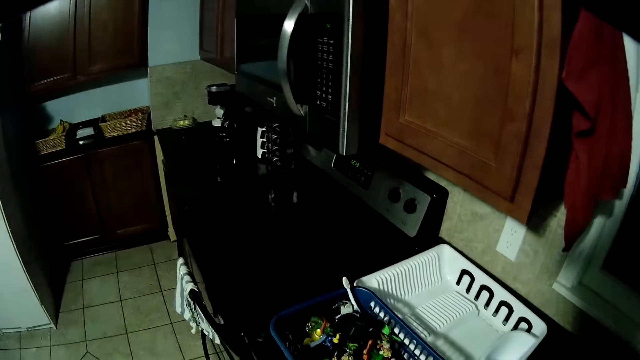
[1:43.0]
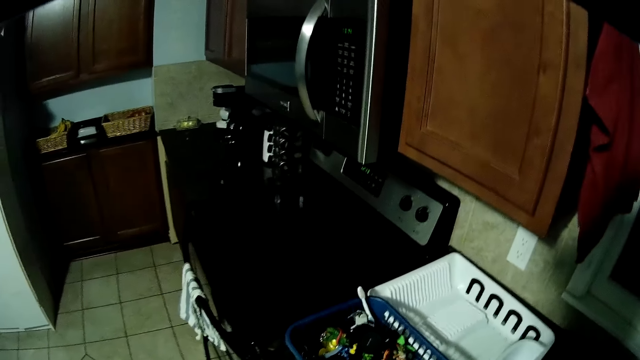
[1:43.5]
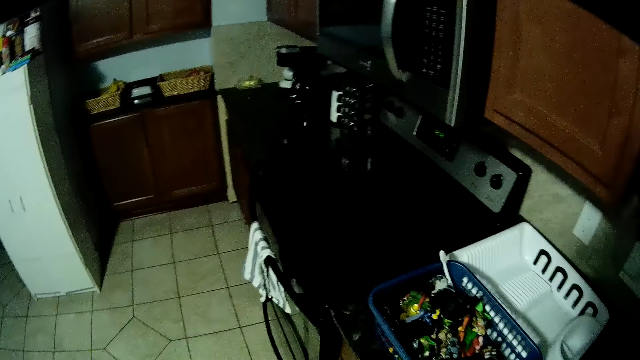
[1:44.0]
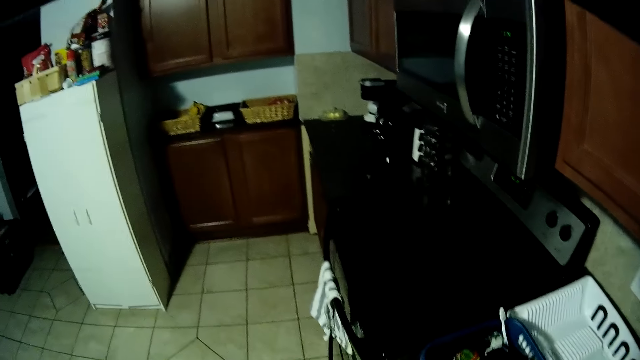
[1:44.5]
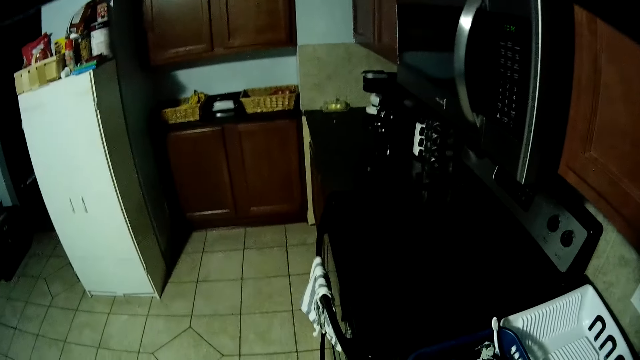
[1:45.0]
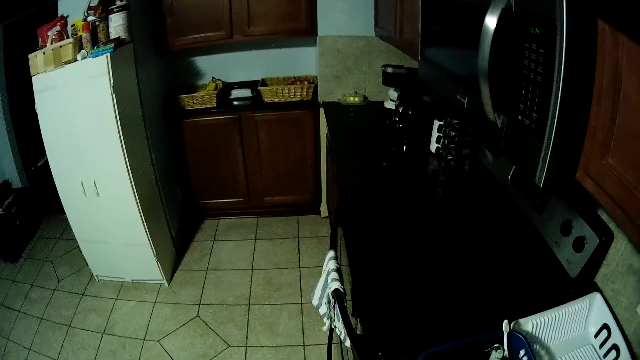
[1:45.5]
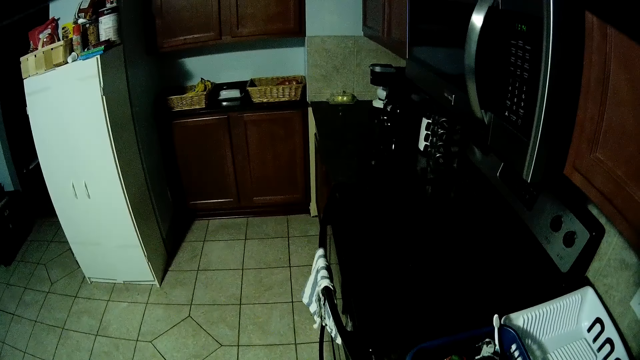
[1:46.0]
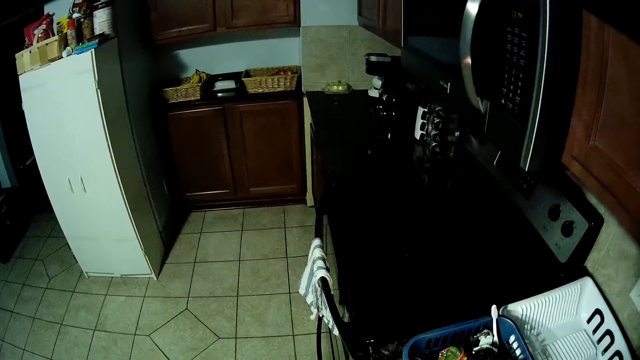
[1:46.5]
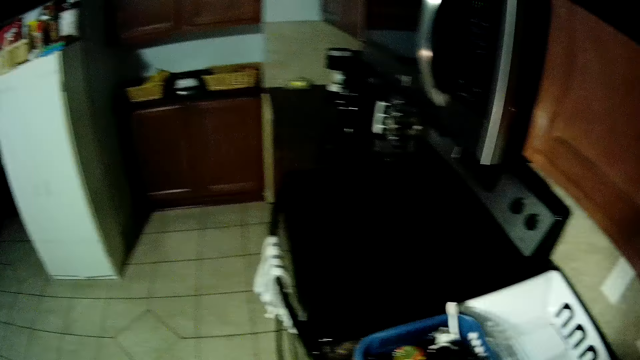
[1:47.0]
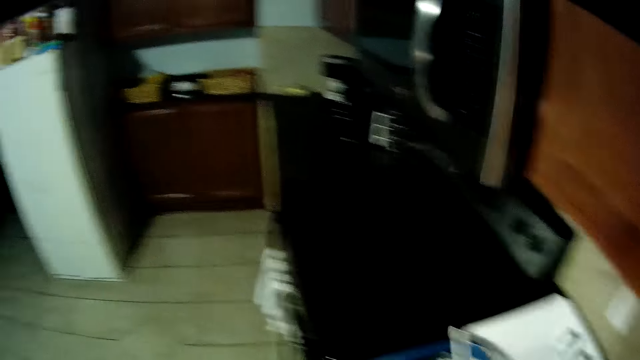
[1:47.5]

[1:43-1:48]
The camera wearer looks around.

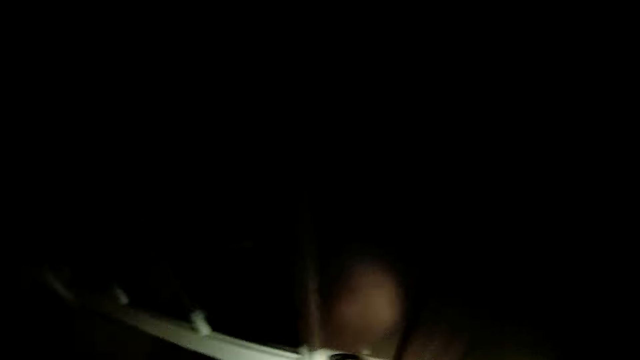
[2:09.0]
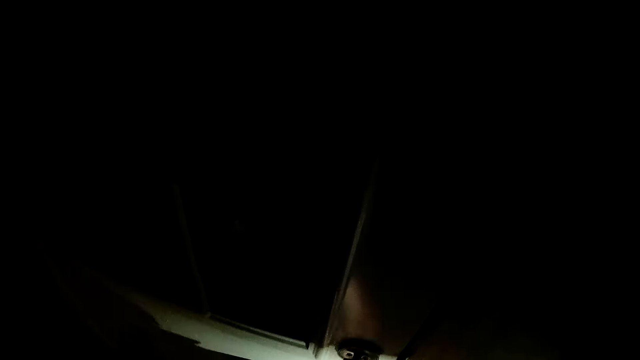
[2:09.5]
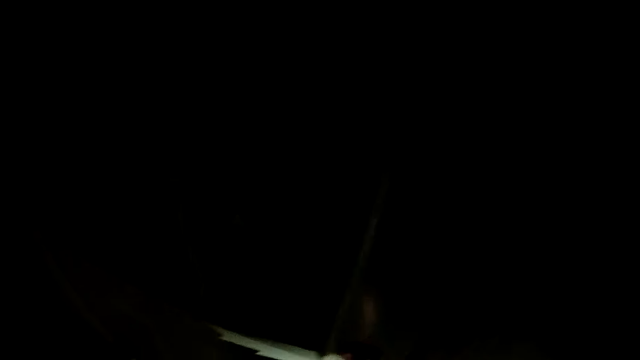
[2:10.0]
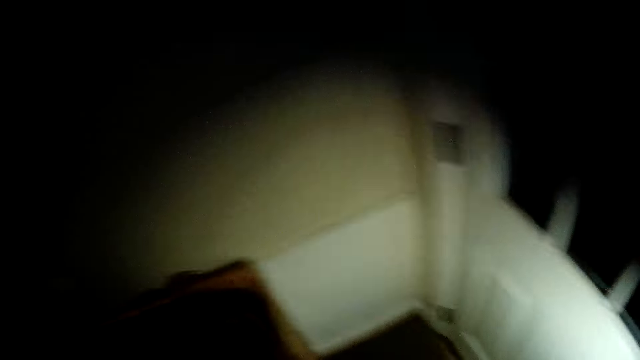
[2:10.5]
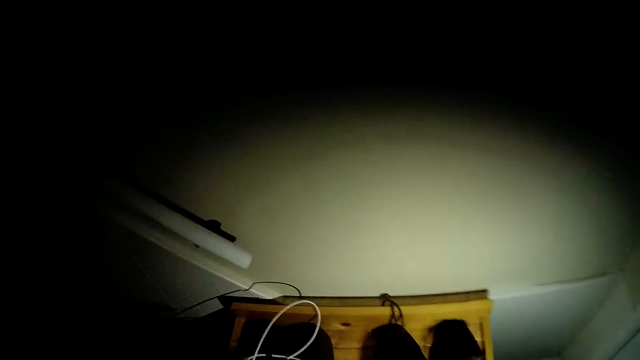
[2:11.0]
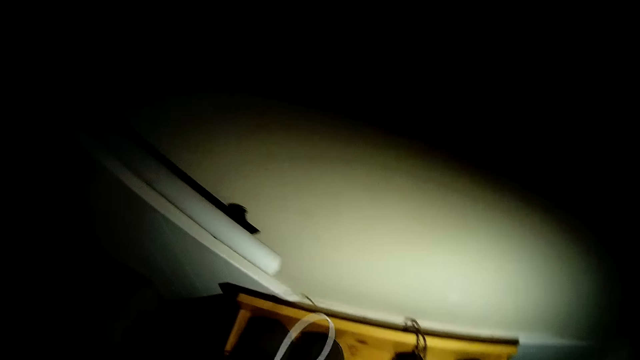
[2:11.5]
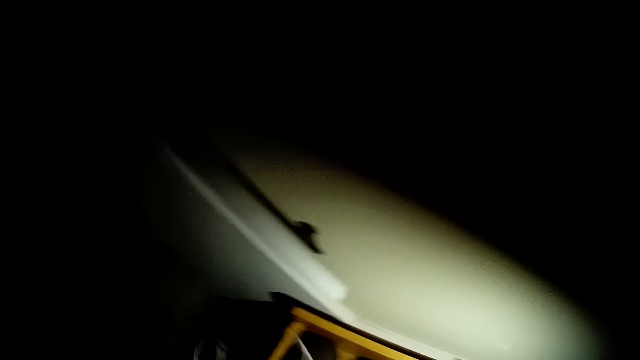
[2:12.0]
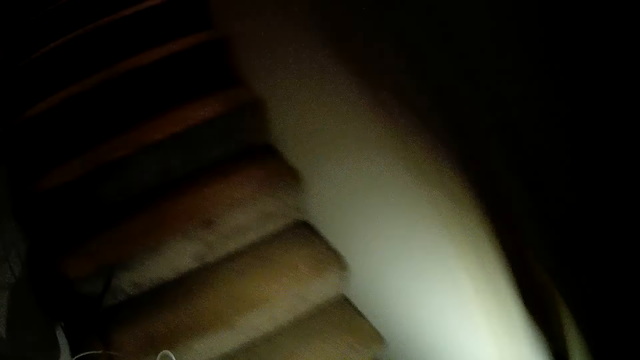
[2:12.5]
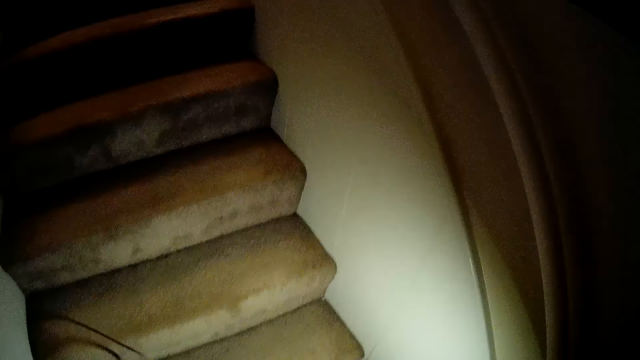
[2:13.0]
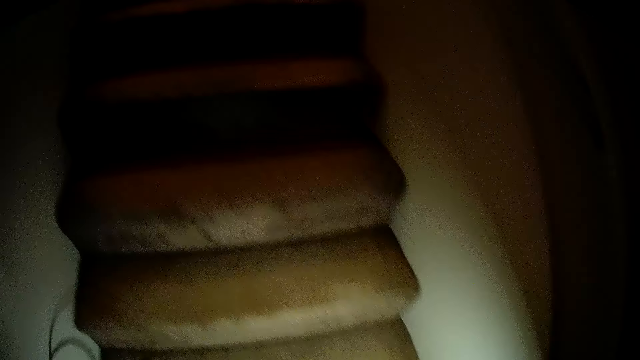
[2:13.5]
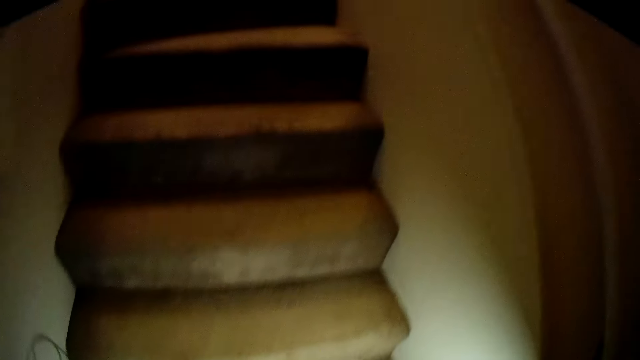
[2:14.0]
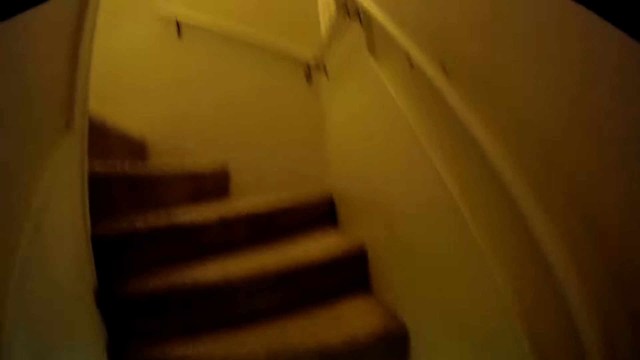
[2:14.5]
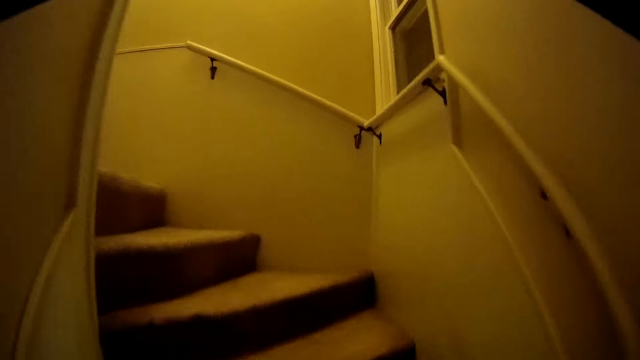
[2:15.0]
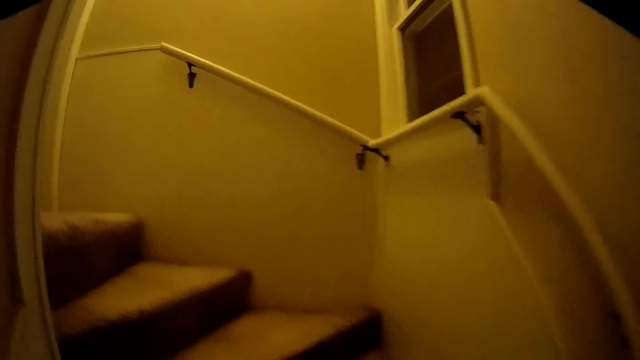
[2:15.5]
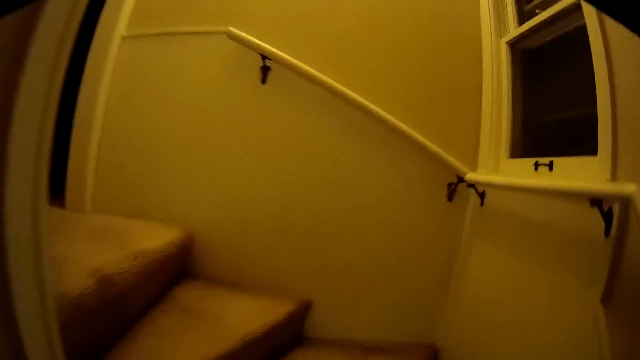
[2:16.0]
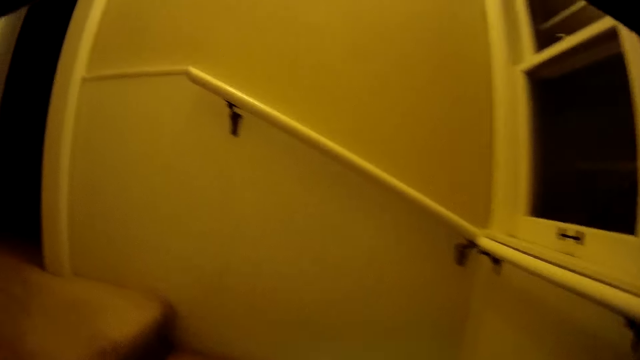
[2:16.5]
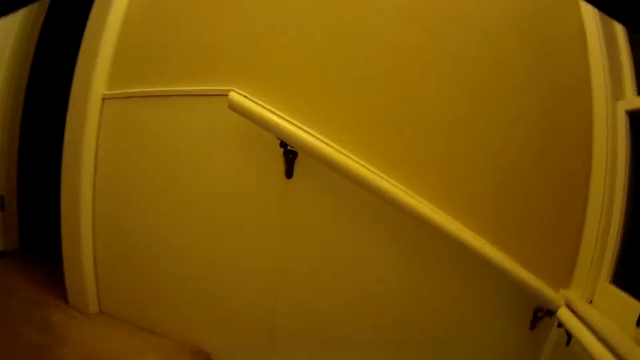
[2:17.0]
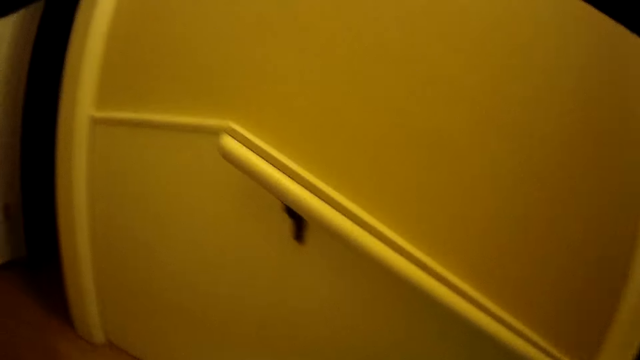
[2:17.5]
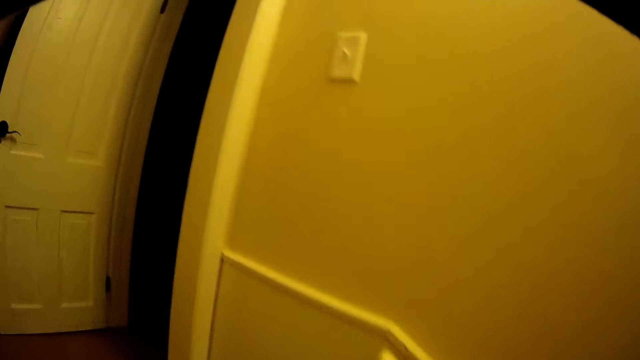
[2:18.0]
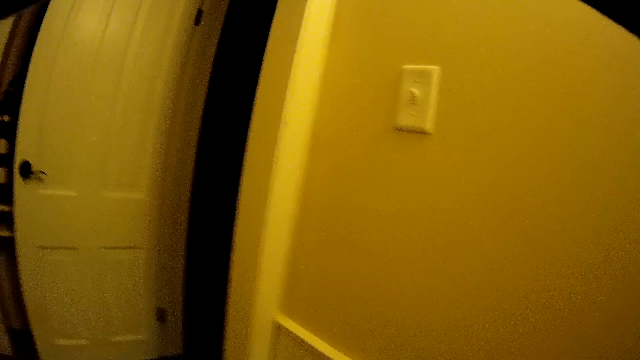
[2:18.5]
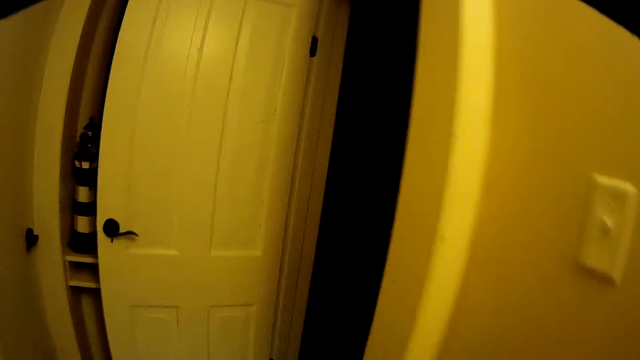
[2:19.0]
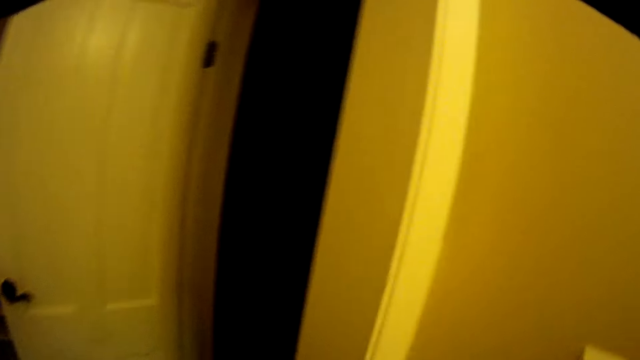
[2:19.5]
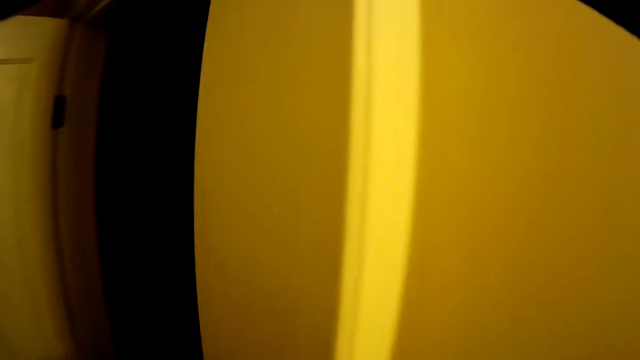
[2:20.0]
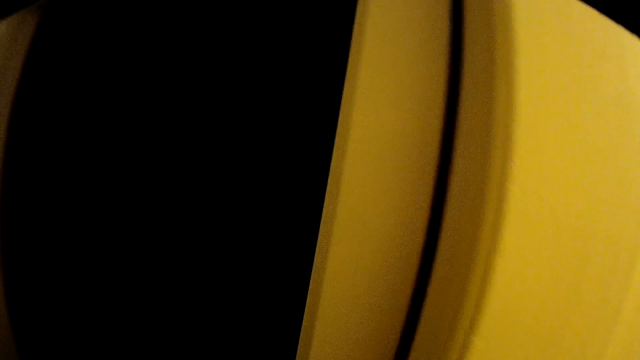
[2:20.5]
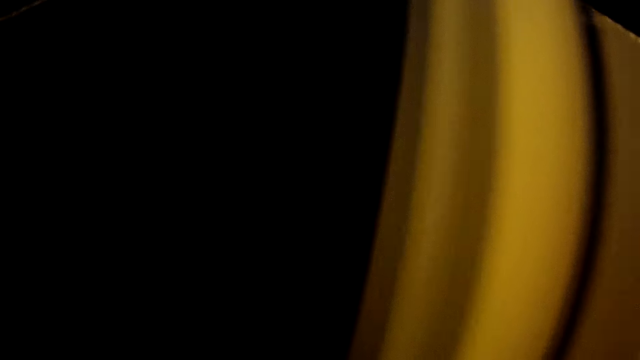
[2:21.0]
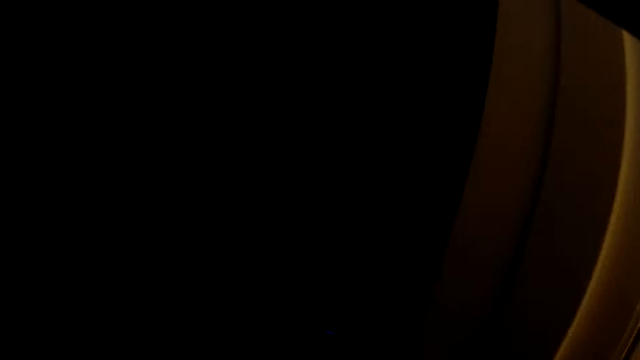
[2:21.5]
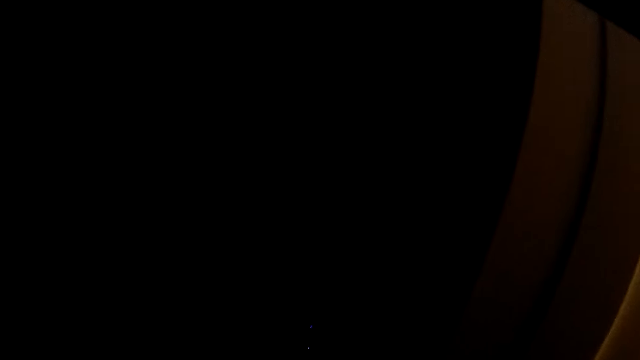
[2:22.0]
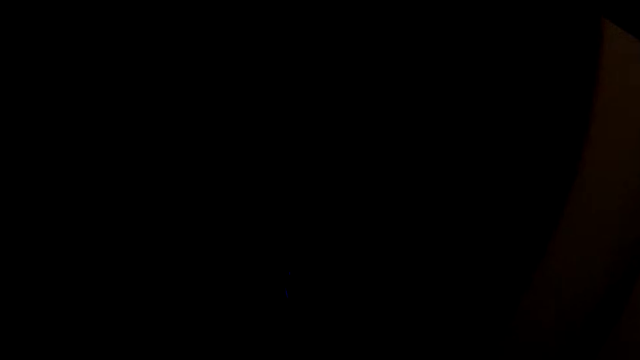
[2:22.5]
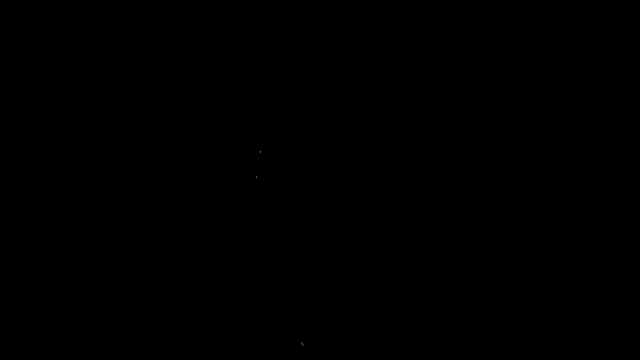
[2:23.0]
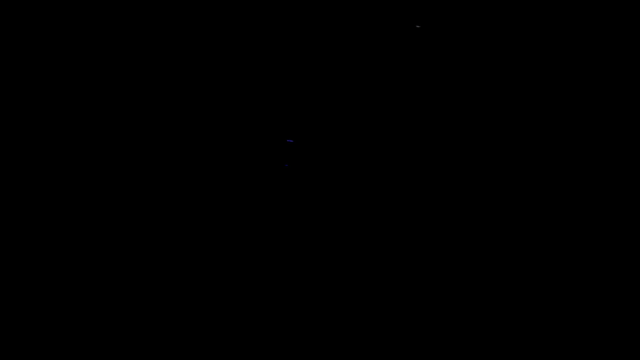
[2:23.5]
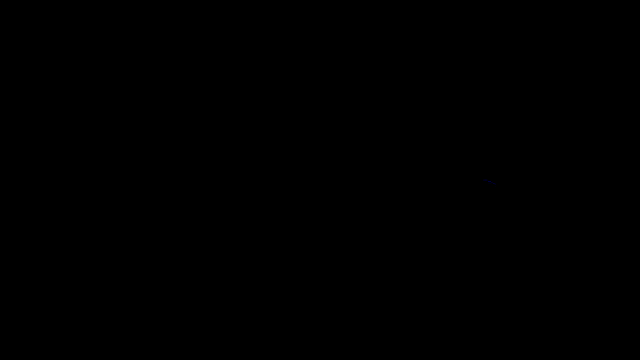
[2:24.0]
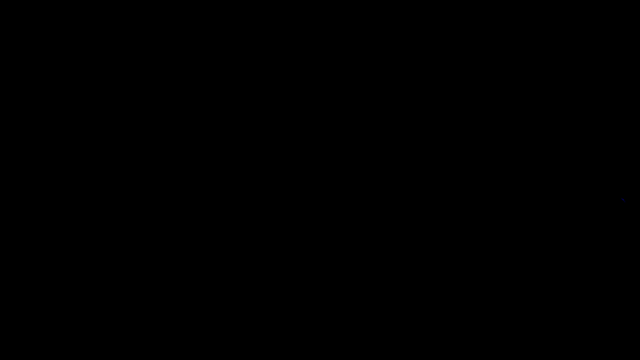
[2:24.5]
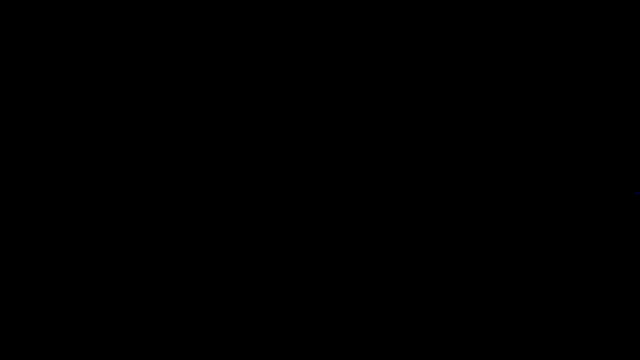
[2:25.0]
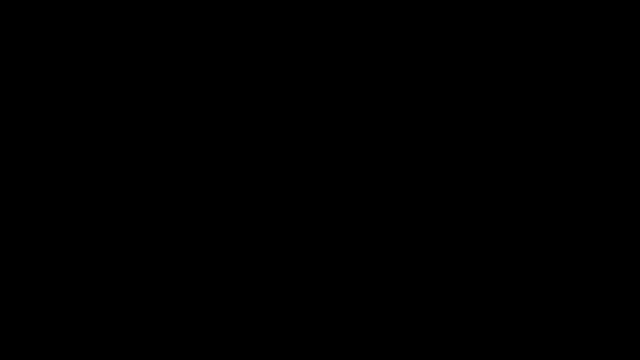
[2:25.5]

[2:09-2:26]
The camera wearer locks the door. She picks up a piece of wire from a shoe rack with her left hand. She climbs up a staircase. She walks around. She walks through another door.
